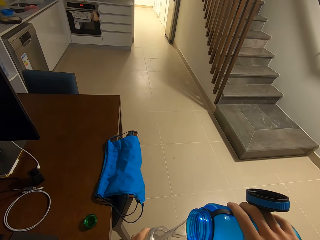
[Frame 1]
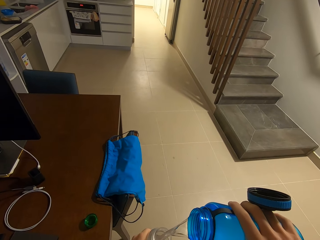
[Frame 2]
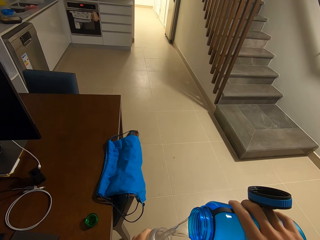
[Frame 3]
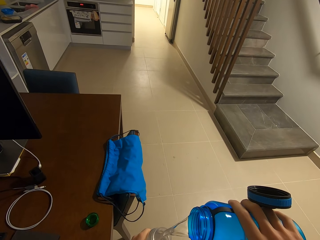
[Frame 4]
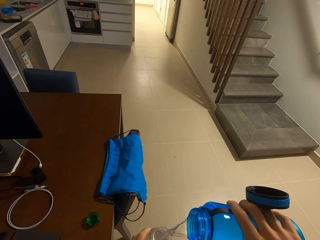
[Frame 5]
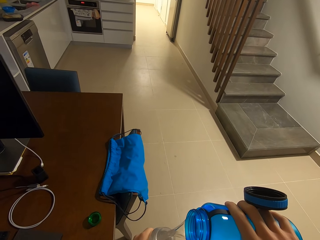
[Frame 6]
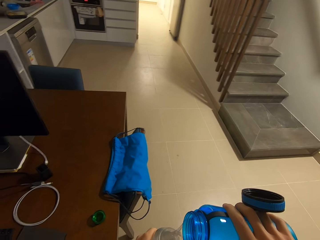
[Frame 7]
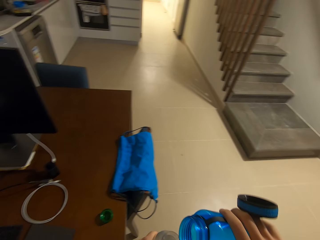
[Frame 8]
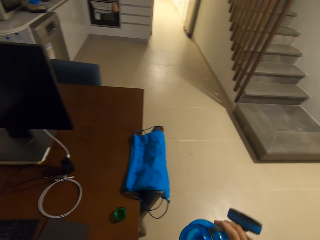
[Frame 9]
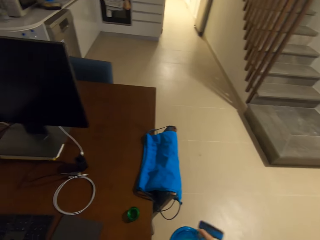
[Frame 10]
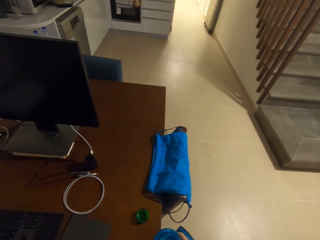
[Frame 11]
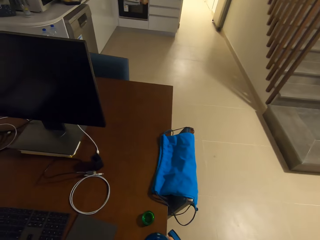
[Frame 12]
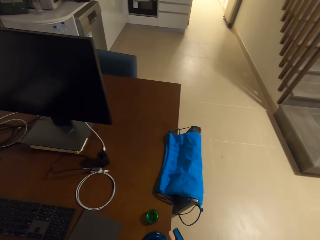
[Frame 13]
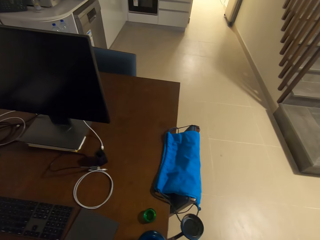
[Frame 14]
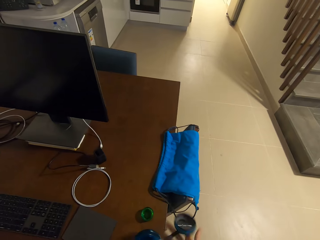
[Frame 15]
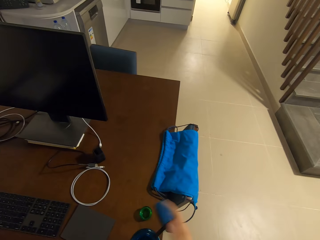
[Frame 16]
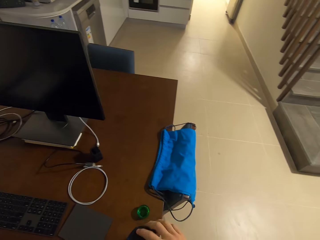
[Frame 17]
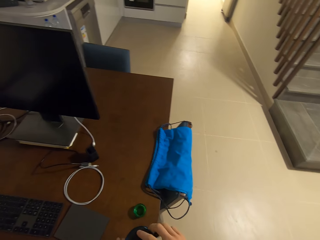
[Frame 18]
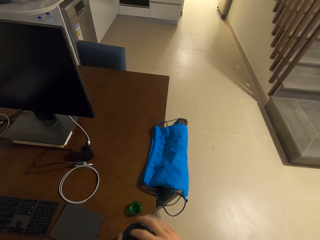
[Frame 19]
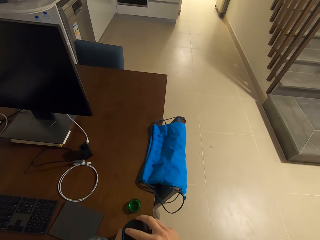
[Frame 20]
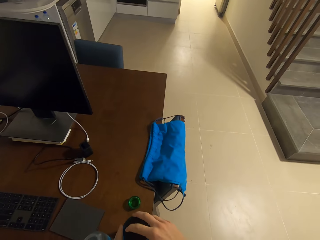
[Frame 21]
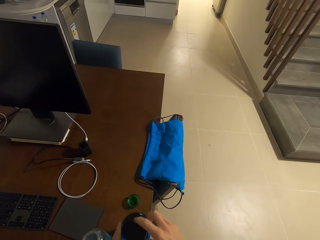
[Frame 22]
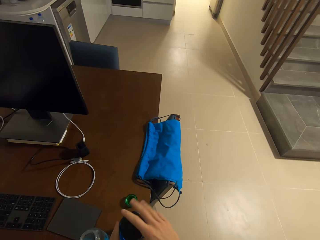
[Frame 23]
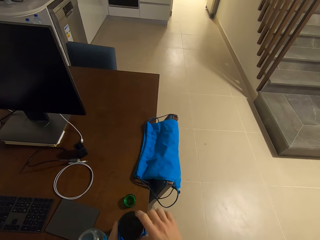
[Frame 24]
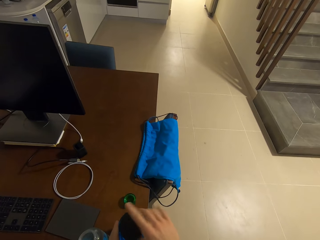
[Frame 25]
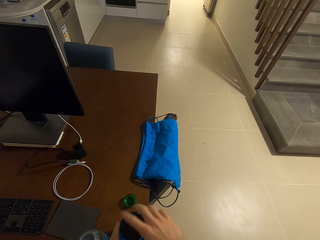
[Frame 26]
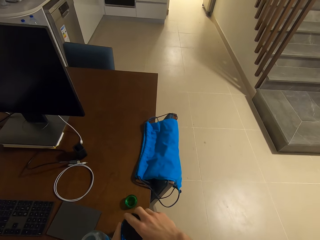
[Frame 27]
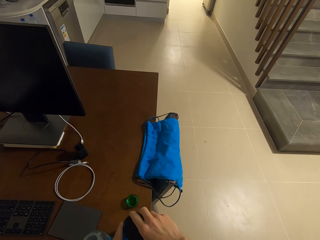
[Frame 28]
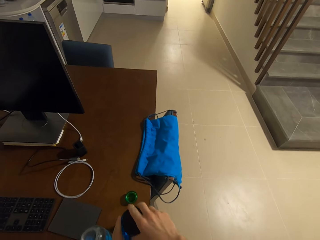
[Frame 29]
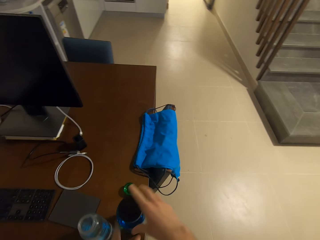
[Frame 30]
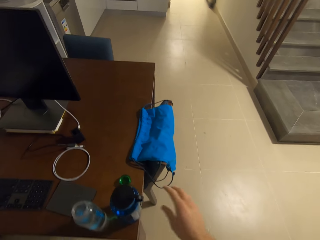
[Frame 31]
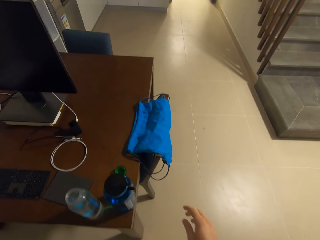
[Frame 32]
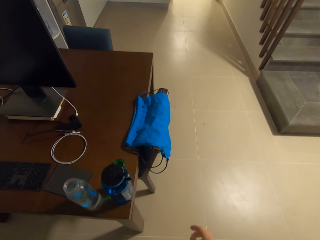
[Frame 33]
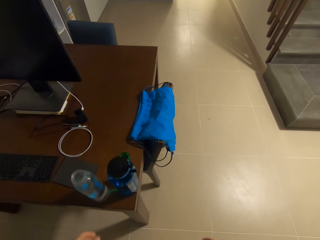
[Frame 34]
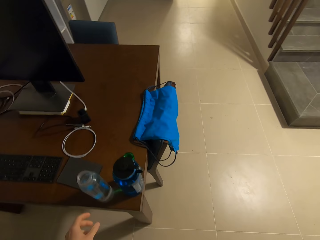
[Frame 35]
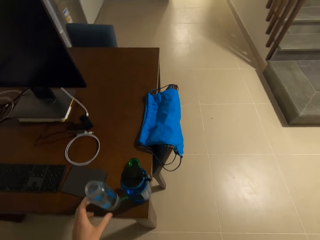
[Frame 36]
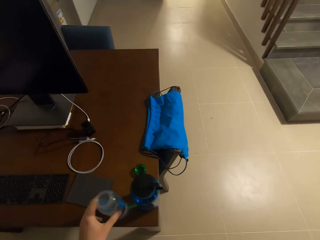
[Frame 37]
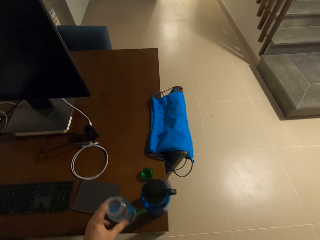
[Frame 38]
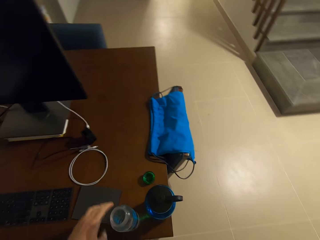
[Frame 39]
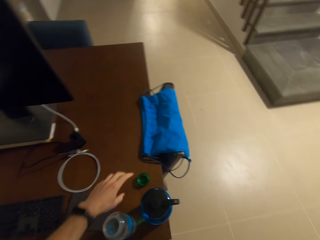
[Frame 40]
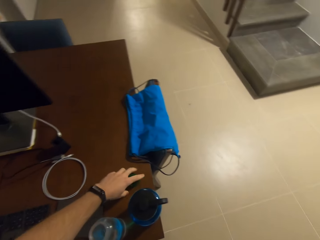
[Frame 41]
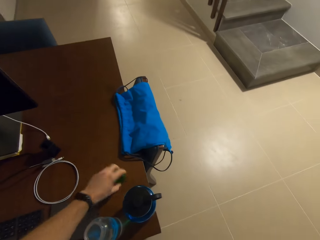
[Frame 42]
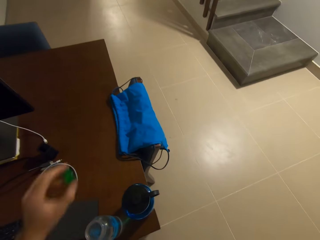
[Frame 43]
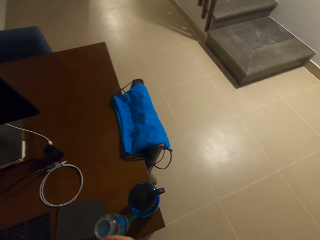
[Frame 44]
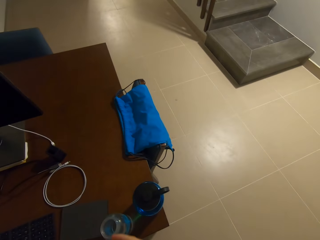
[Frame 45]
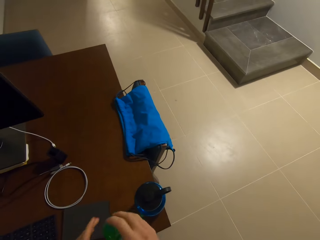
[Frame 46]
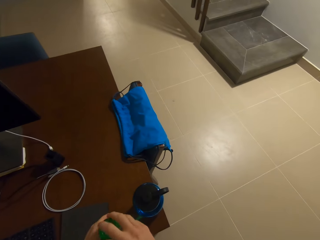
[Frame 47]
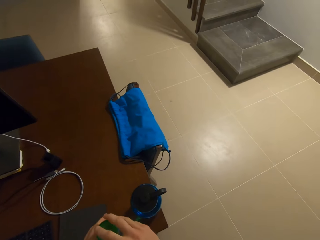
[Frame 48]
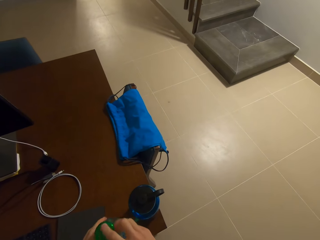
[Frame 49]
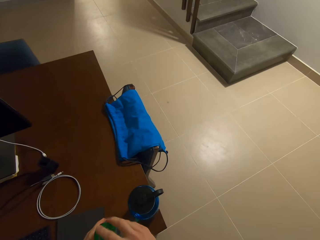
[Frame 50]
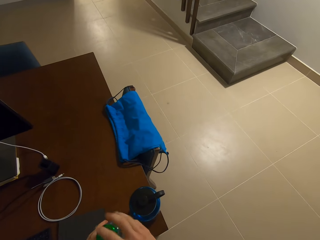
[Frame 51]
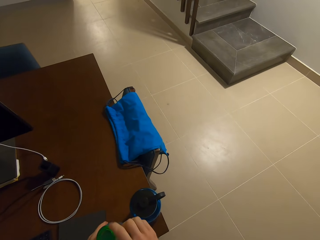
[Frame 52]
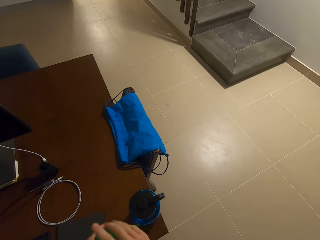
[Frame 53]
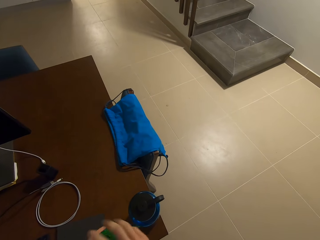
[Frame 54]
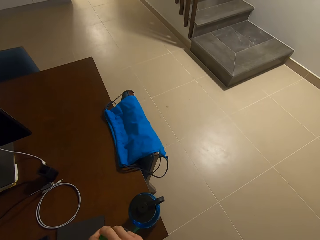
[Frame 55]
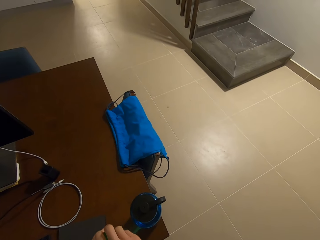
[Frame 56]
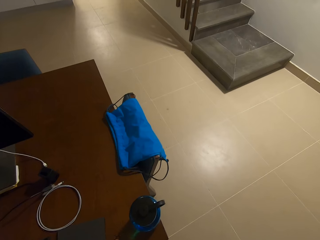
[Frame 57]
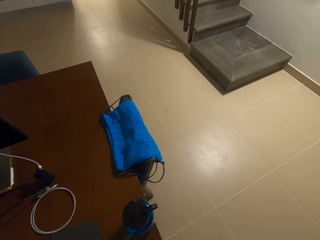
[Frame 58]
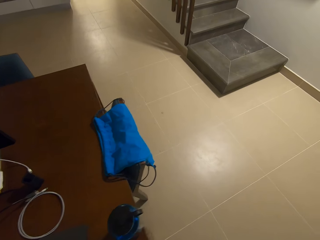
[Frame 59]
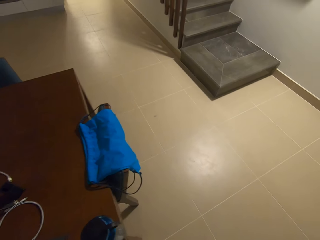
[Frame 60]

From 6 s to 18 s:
The camera wearer places the water bottle on the table. They close the bottle with the bottle top. They touch the water bottle. They pick up the bottle top from the table. They close the bottle with the bottle top.

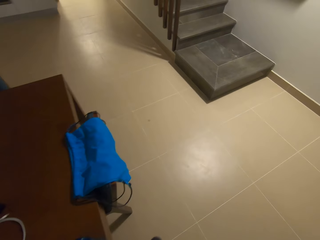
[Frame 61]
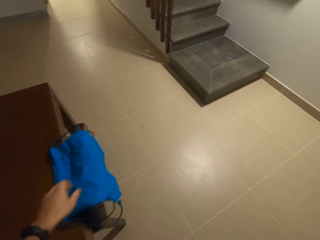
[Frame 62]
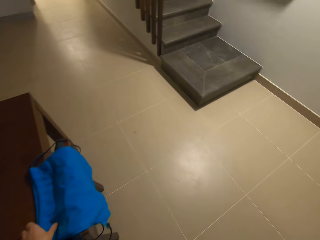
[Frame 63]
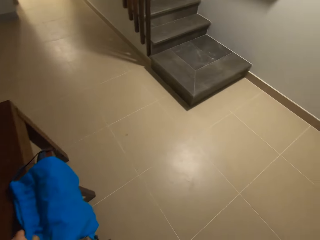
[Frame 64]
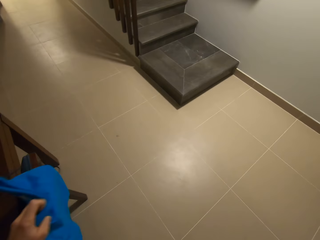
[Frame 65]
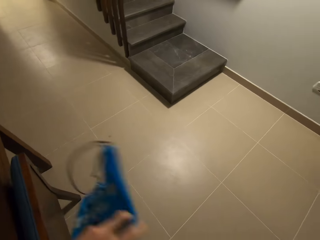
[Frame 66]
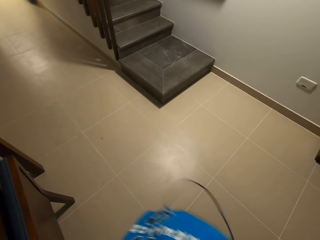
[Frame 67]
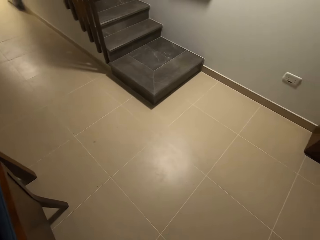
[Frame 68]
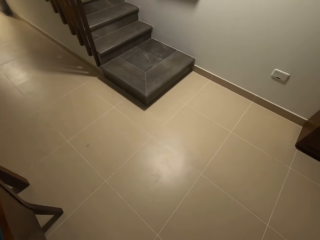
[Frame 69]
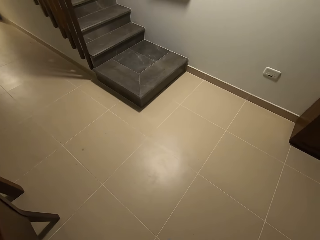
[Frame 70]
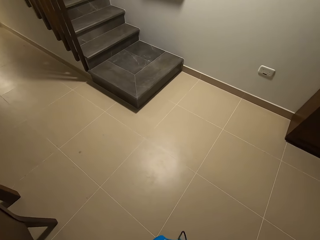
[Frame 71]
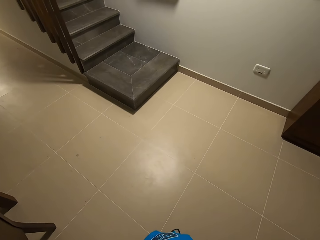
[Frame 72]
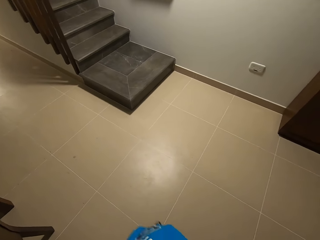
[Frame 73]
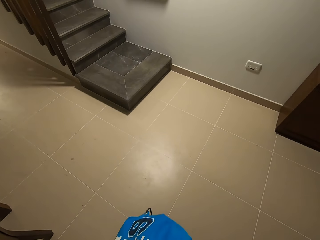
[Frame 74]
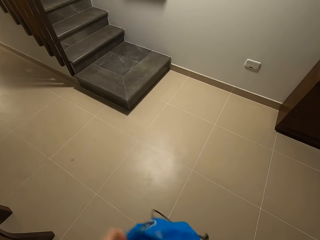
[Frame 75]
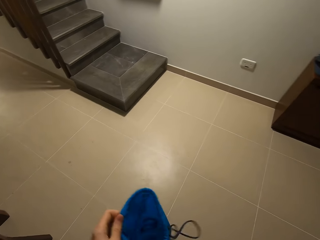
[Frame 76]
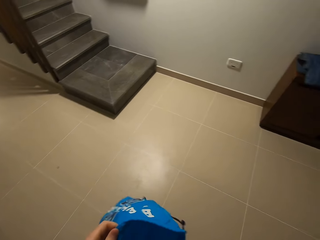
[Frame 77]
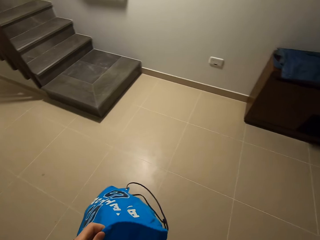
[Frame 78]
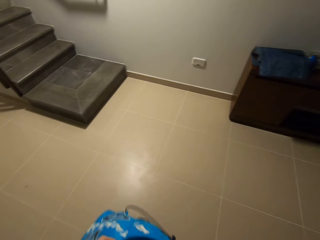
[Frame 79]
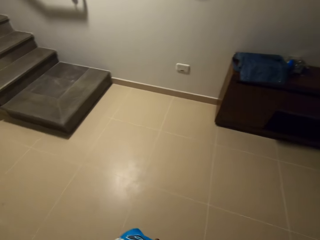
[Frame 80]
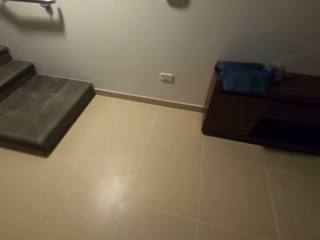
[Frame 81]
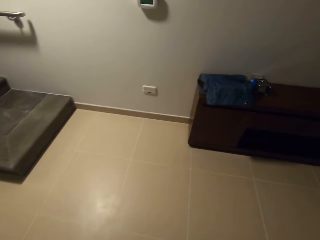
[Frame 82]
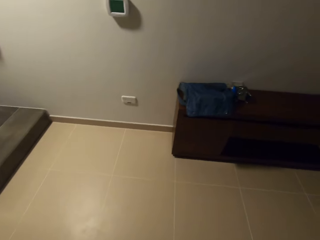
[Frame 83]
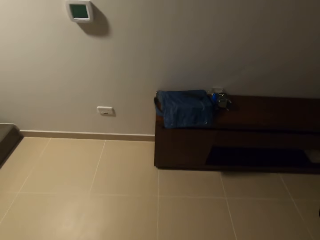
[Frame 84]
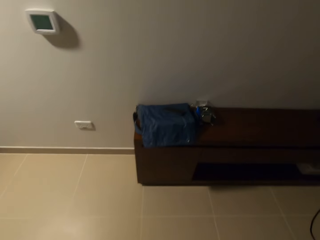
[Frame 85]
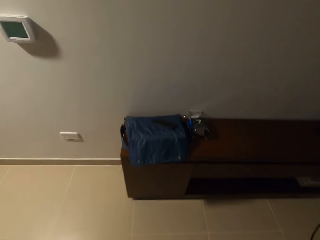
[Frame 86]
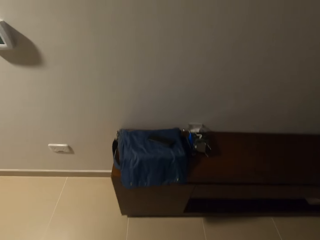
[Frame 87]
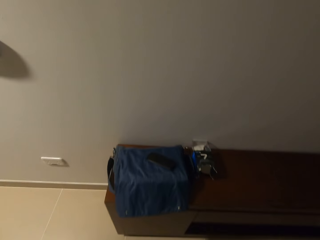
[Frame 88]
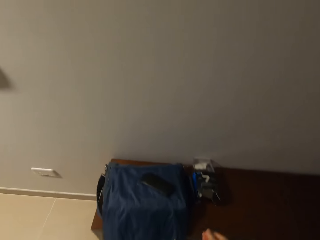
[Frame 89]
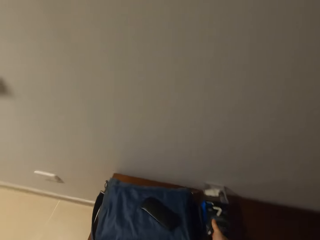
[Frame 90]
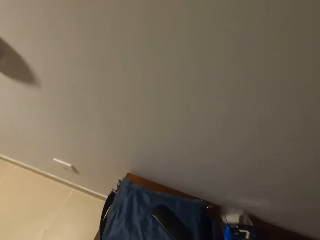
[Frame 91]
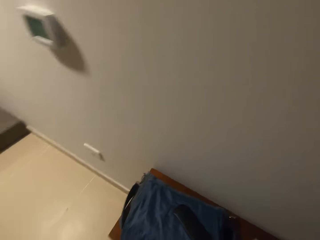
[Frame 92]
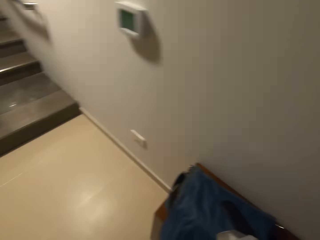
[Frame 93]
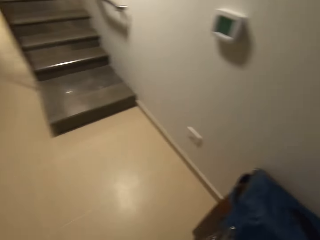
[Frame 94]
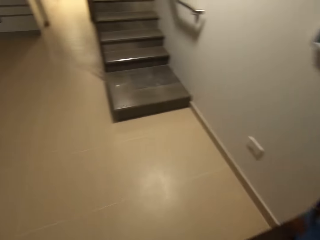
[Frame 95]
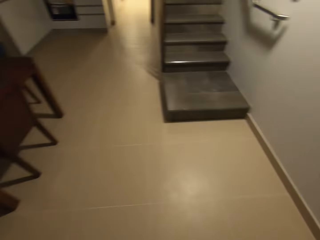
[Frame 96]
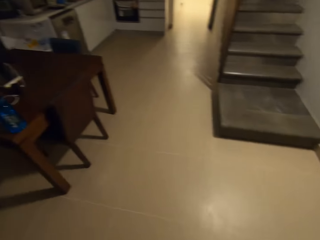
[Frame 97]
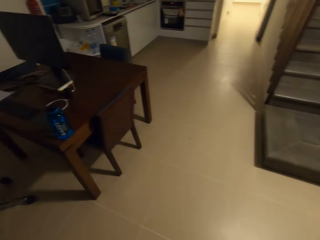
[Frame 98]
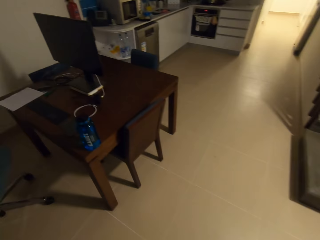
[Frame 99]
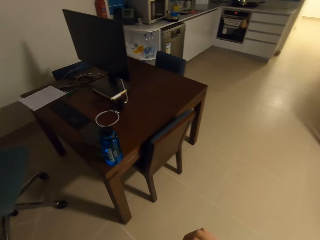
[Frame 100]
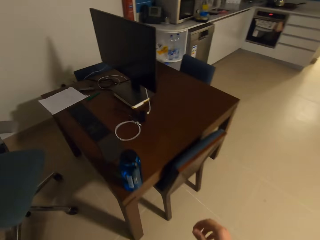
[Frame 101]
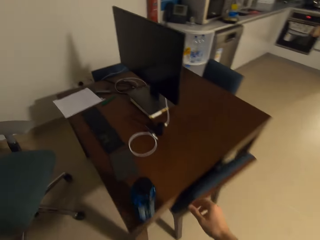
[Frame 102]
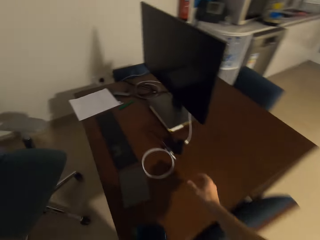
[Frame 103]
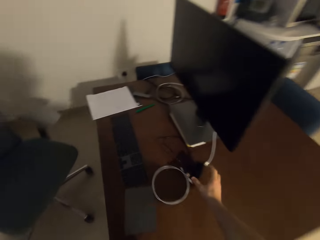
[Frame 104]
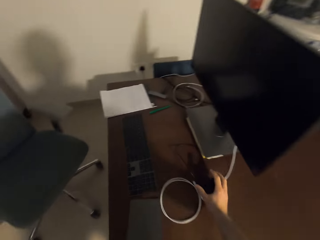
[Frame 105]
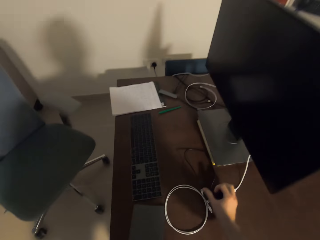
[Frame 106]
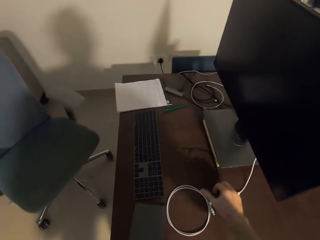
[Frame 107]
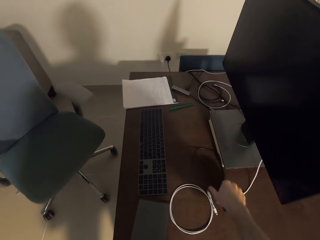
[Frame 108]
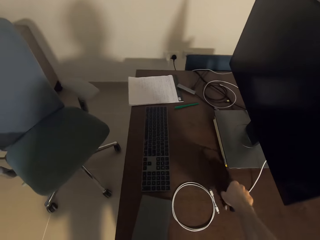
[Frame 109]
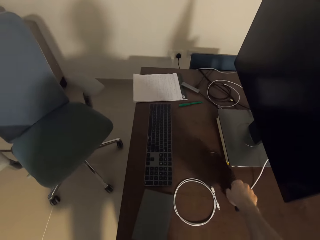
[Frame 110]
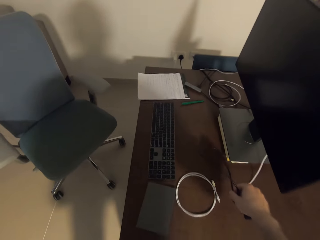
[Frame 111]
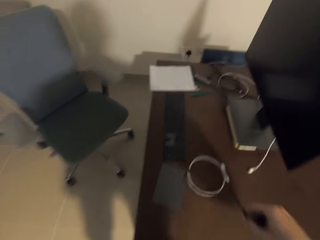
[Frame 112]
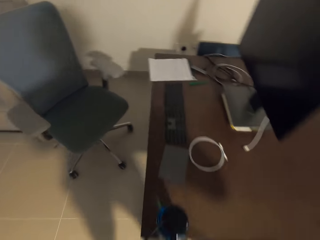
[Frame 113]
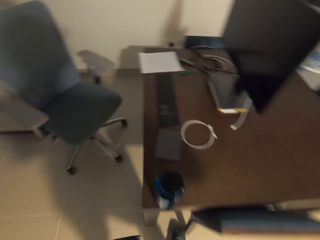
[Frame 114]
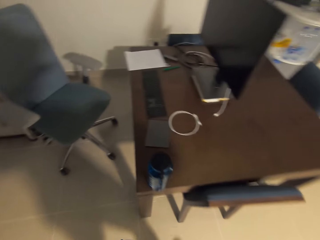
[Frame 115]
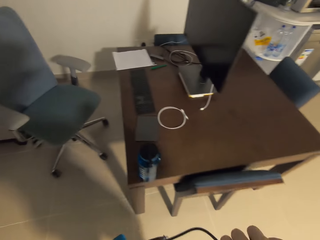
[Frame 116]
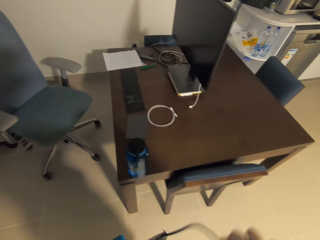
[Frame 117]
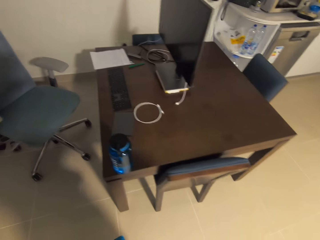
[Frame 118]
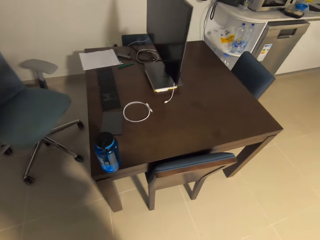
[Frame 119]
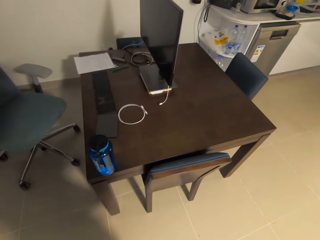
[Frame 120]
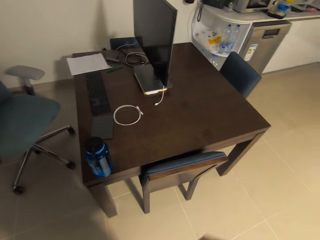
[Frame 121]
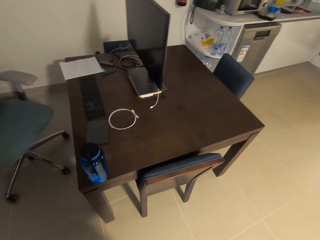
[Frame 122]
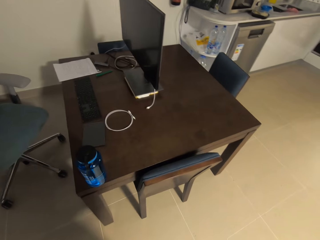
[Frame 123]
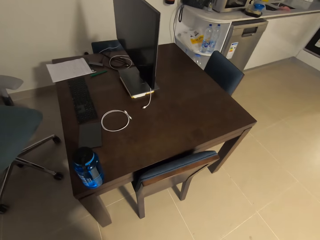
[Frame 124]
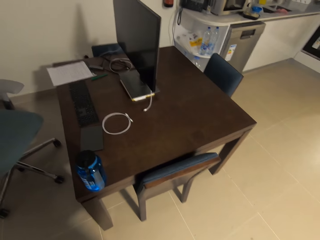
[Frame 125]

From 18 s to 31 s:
The camera wearer picks up the bag from the table. They place the water bottle in the bag. They walk around the house. They pick up something. They walk around the house. They pick up a phone cable from the table. They place the cable in the bag.
